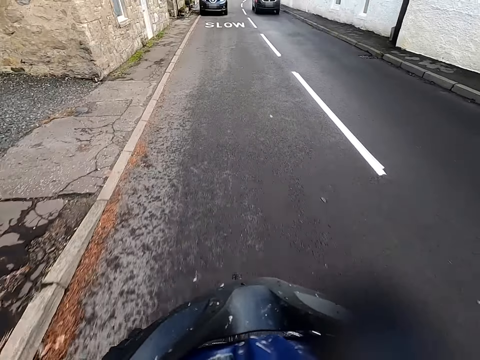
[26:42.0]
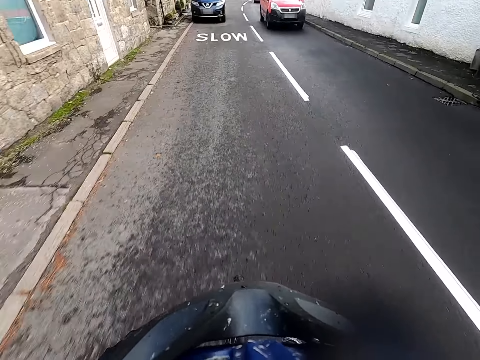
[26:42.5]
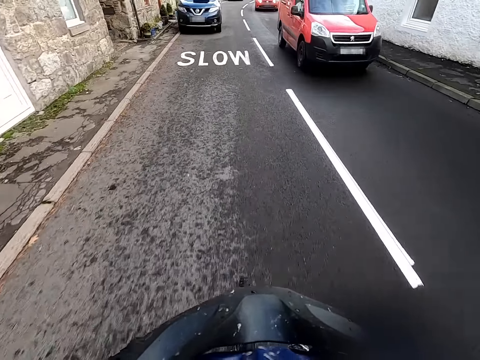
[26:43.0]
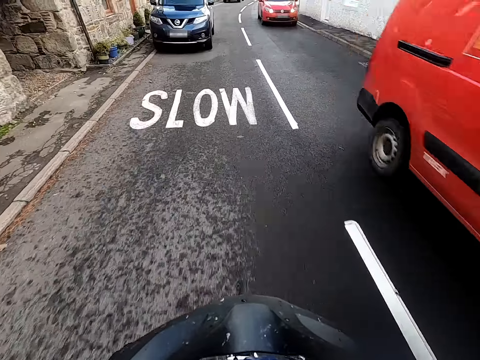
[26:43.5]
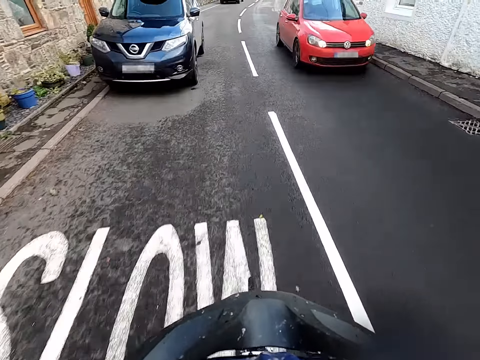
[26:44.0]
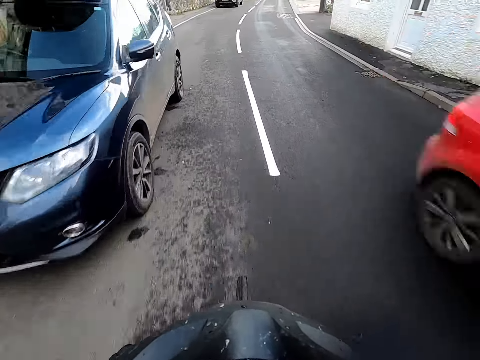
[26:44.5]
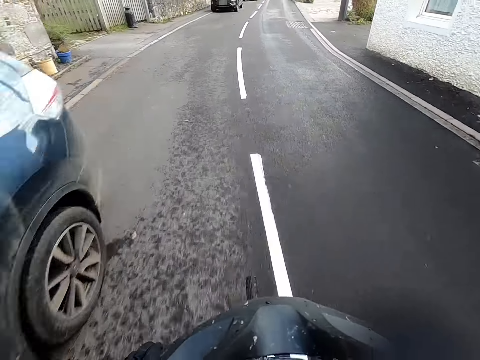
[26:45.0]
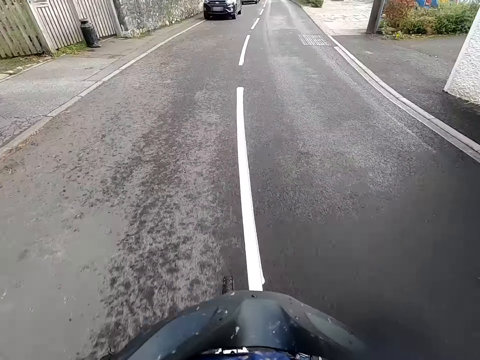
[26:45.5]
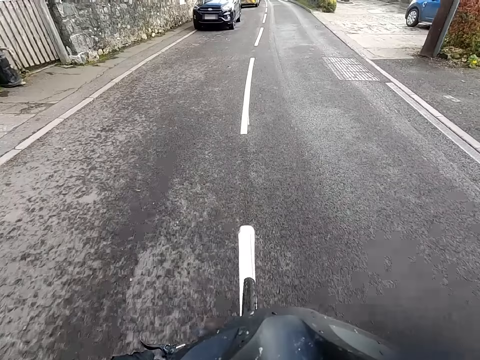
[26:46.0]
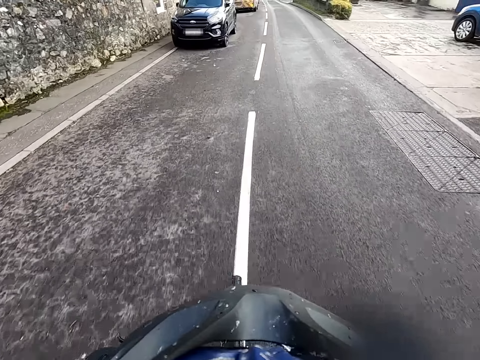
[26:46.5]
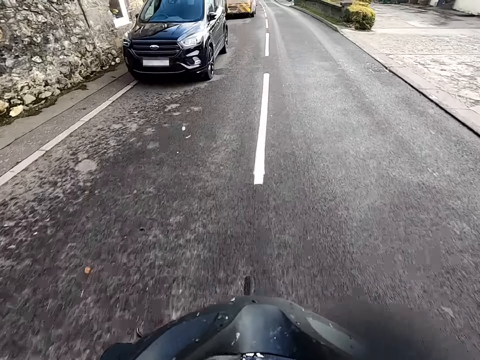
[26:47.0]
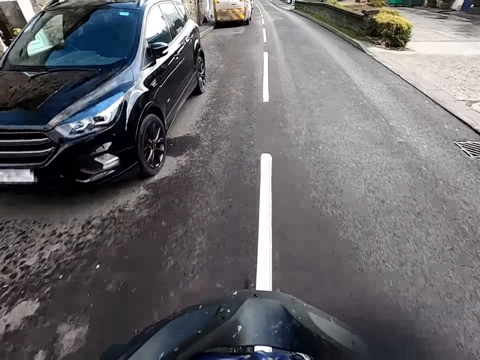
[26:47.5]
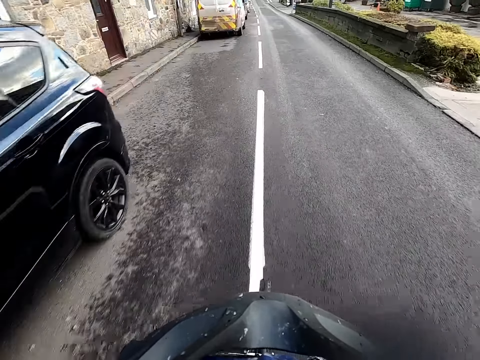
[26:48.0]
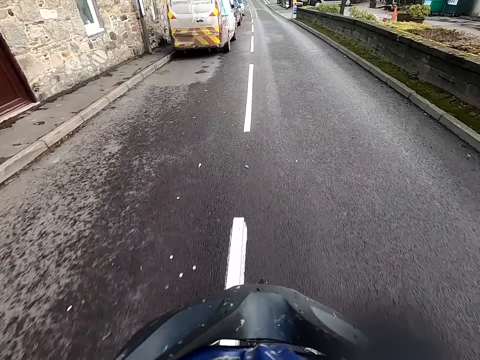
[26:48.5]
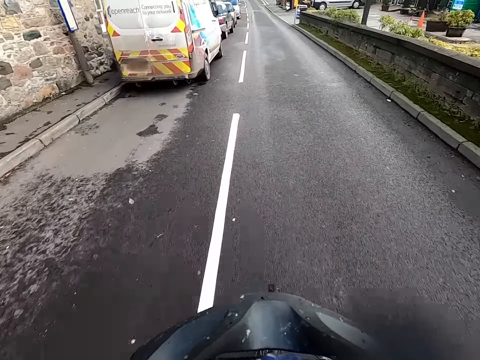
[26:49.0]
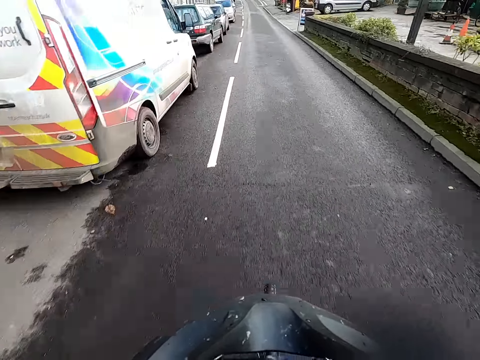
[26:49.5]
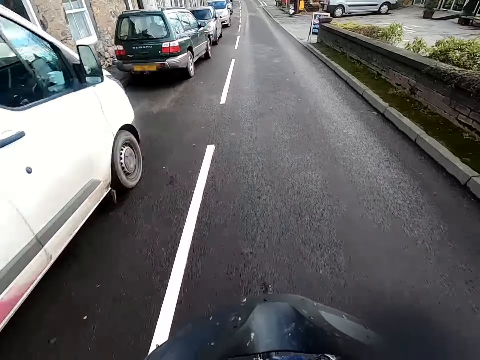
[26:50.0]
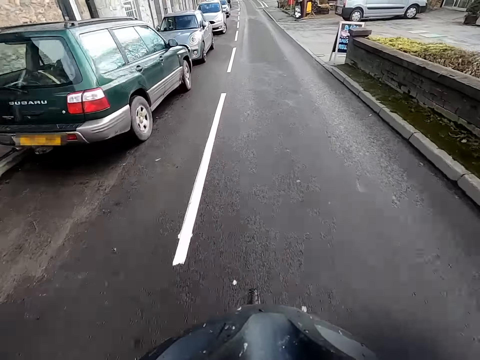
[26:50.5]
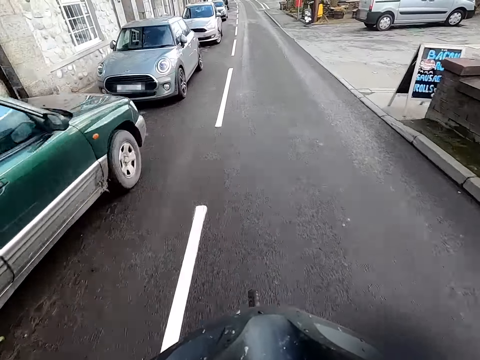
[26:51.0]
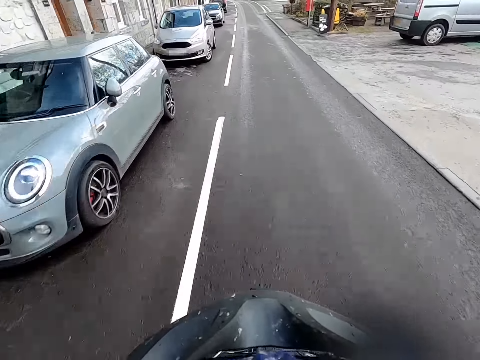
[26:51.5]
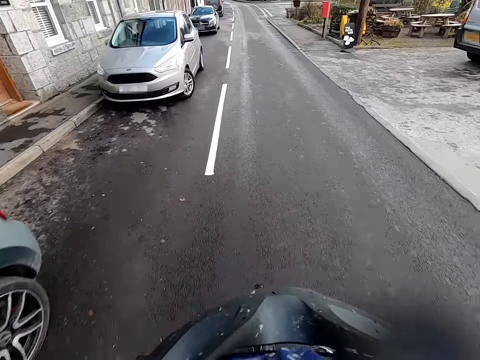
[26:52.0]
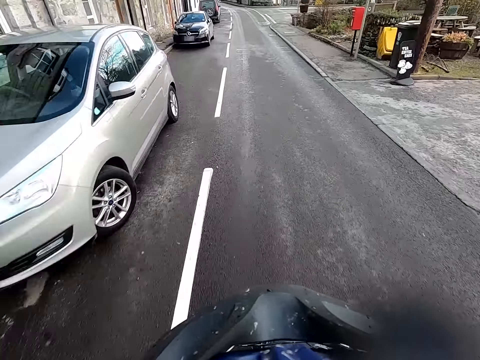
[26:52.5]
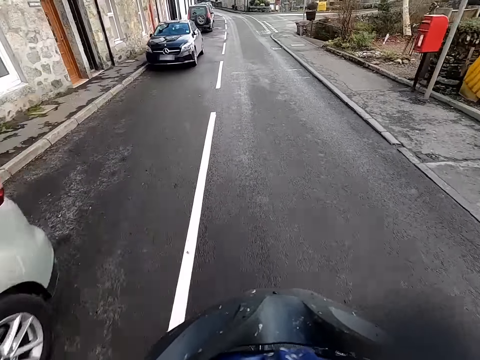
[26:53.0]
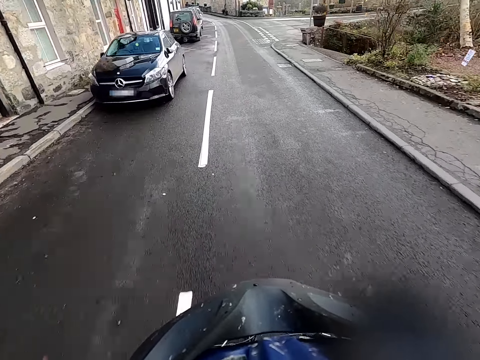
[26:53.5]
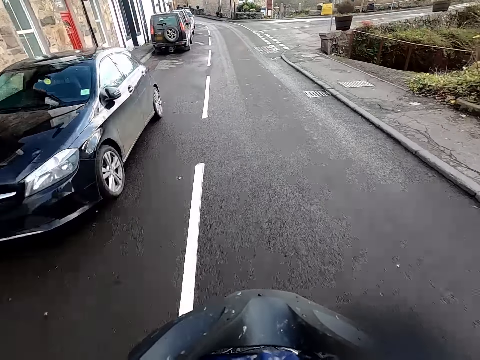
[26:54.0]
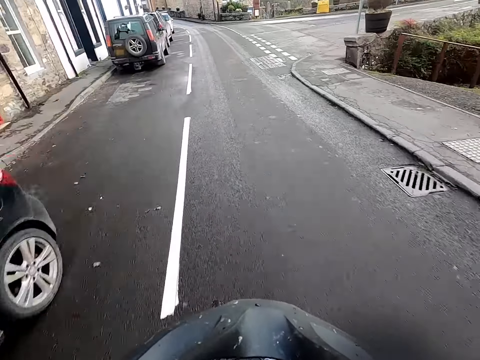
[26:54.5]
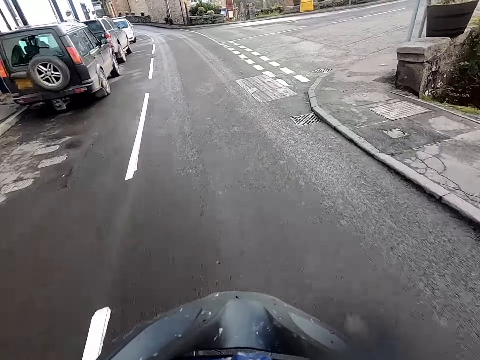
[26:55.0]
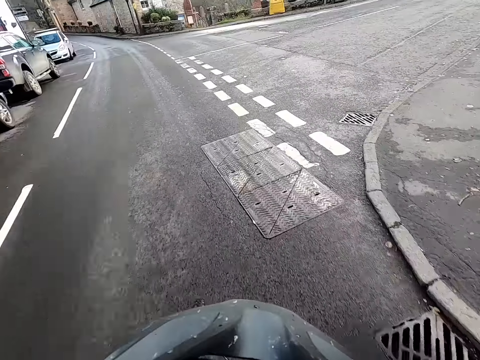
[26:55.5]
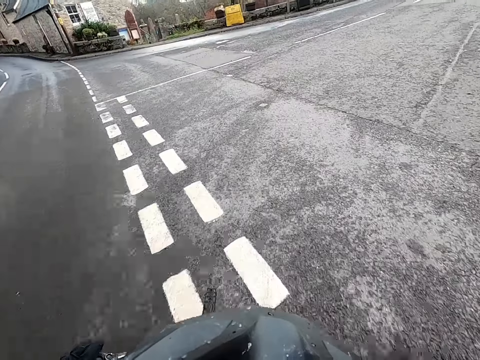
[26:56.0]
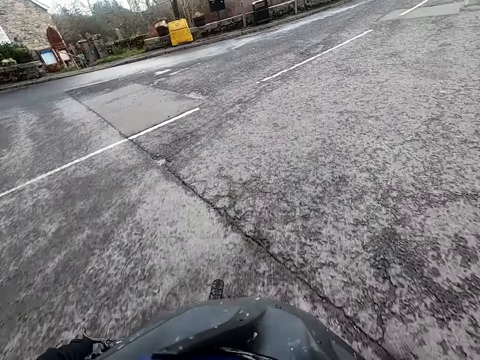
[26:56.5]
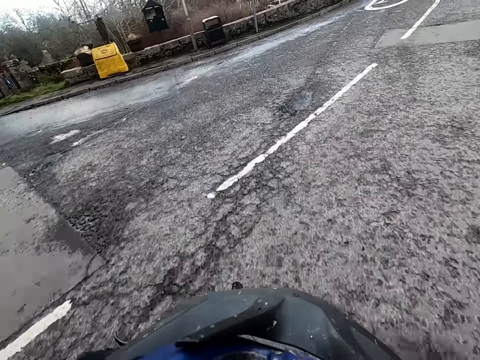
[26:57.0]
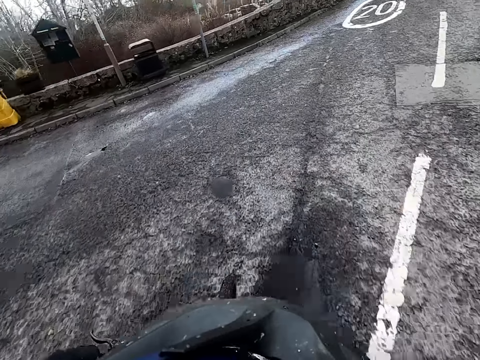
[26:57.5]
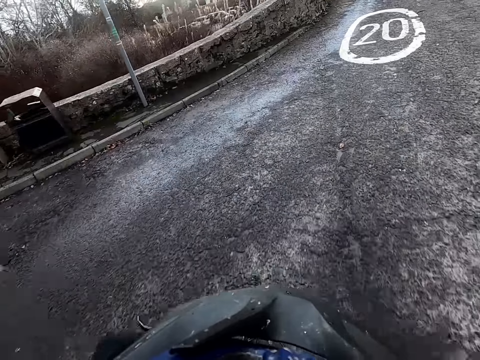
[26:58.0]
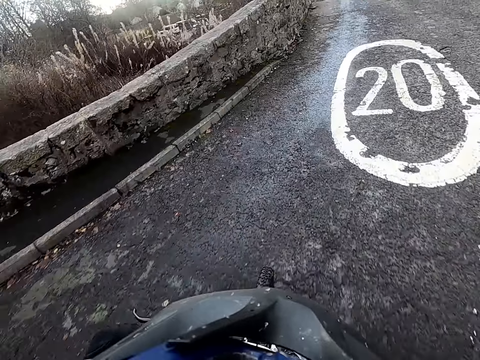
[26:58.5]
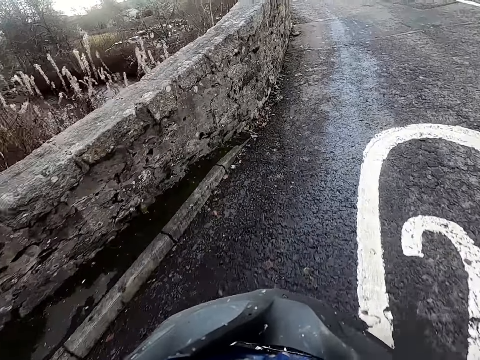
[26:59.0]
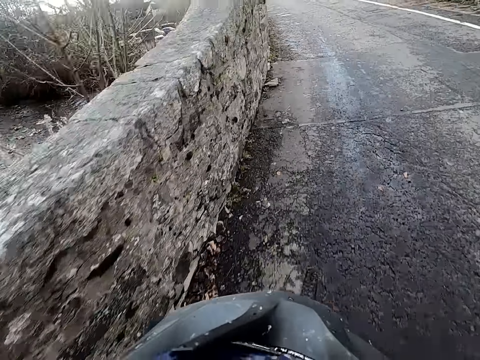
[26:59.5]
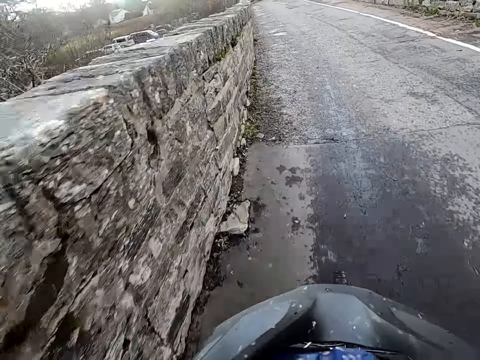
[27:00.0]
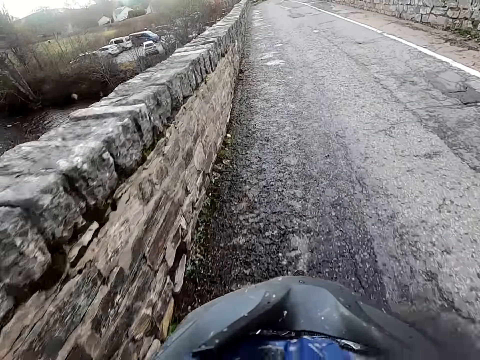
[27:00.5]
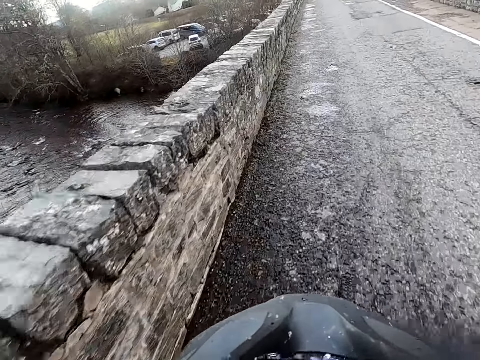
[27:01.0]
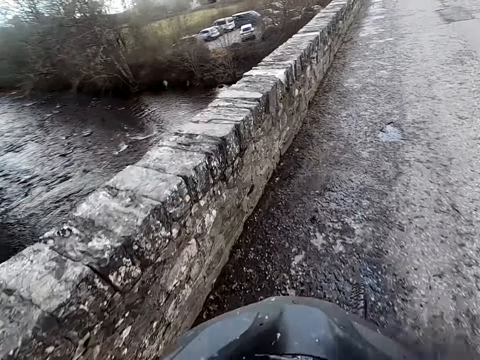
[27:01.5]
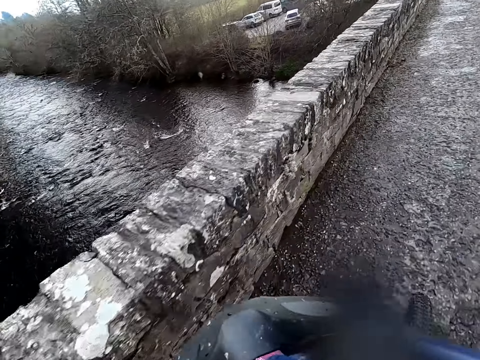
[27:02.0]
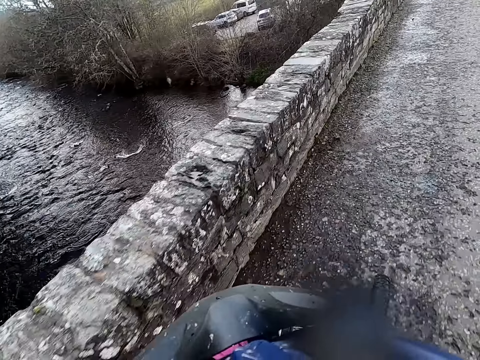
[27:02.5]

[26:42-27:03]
A red van drives past the camera wearer. A red car drives past the camera wearer. They turn to the right side of the road. They cycle a bike on the road.

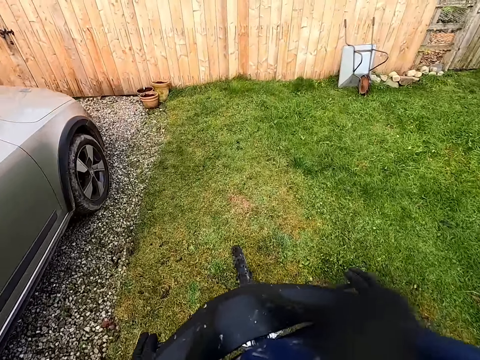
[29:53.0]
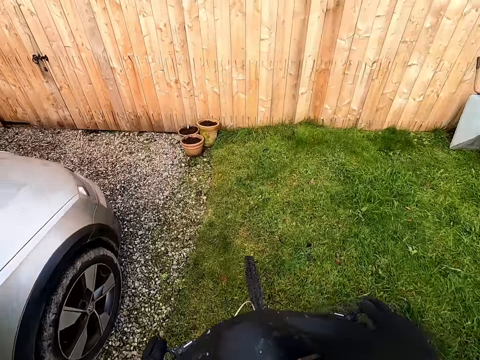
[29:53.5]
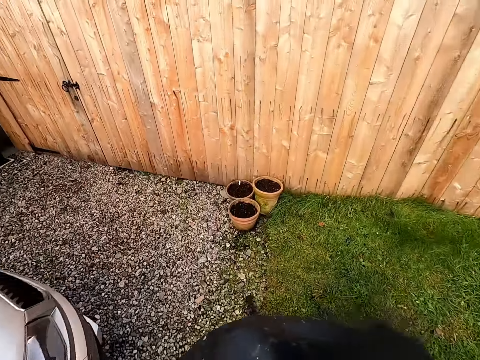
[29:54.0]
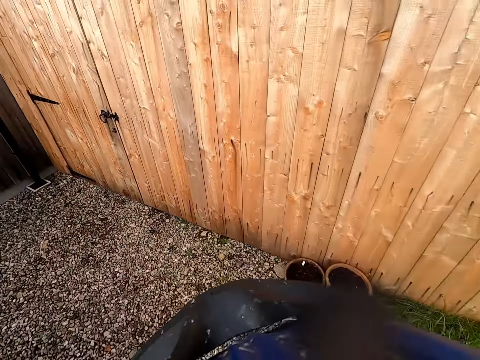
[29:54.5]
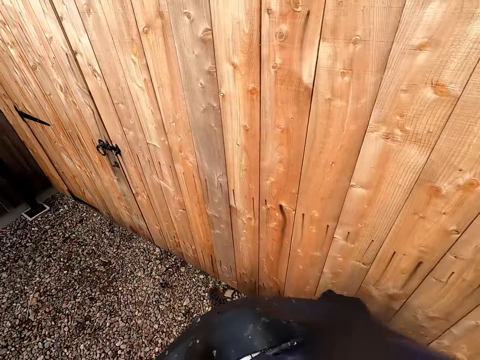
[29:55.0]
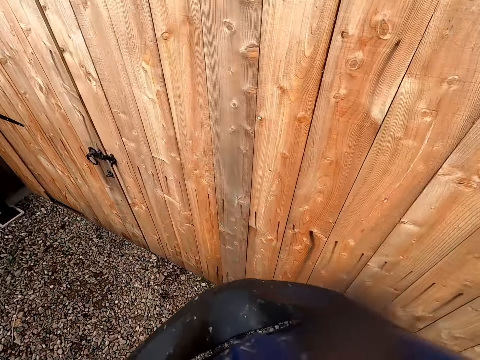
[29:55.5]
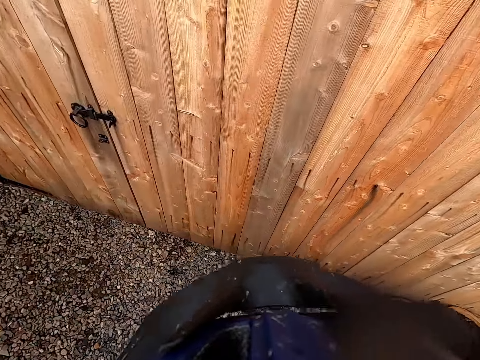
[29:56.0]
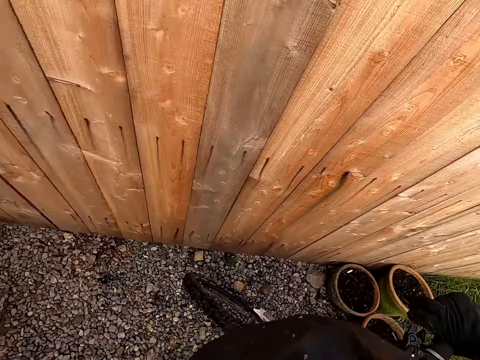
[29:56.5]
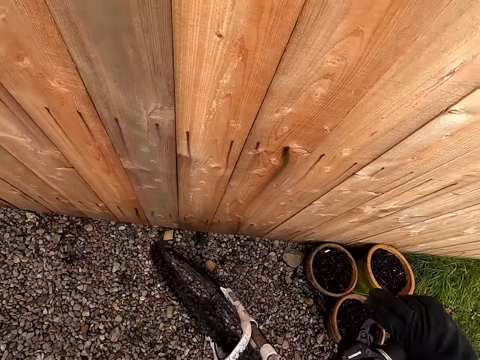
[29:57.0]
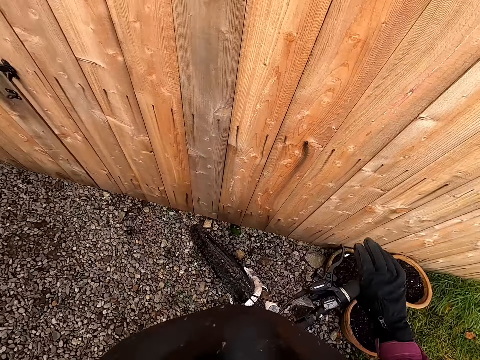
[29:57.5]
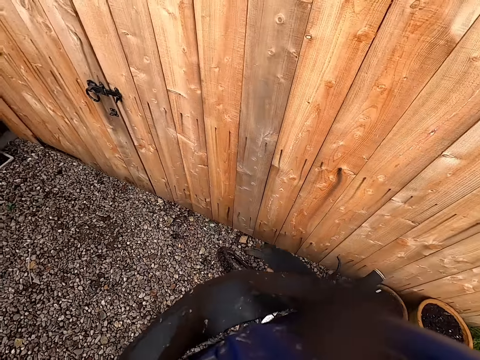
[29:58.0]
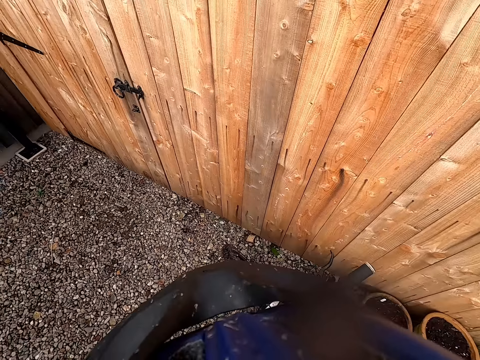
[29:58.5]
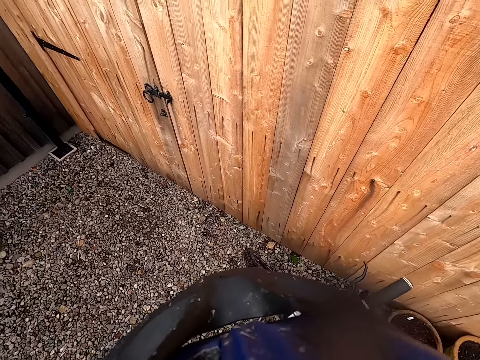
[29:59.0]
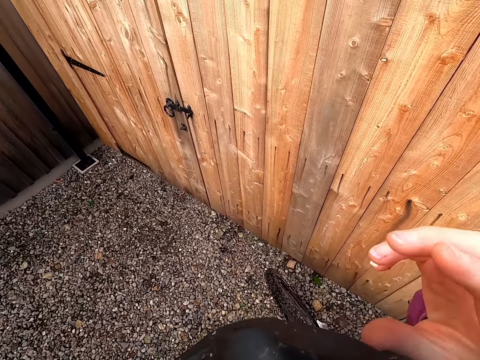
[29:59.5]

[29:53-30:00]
The camera wearer stops the bicycle by a wall inside a yard.
